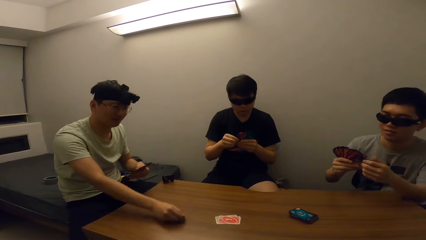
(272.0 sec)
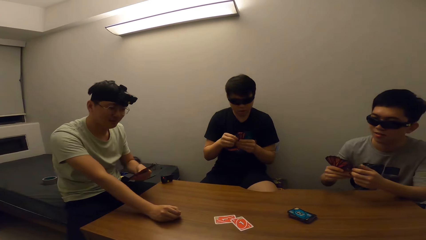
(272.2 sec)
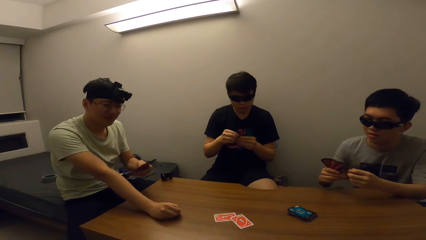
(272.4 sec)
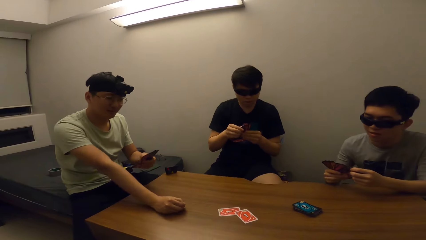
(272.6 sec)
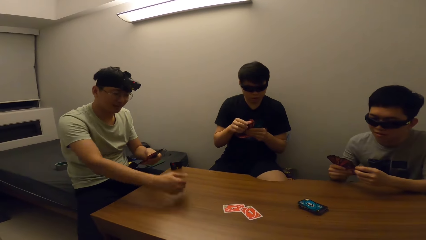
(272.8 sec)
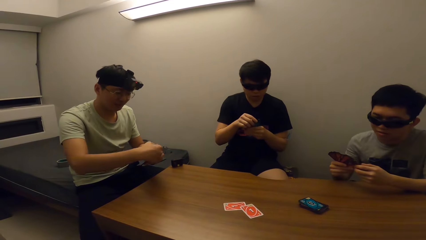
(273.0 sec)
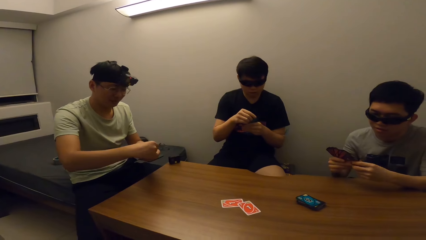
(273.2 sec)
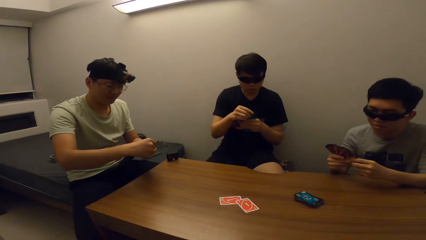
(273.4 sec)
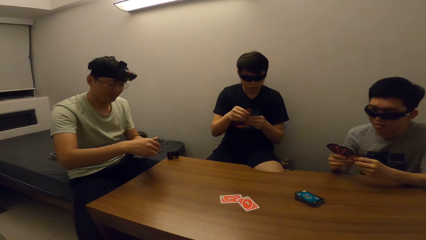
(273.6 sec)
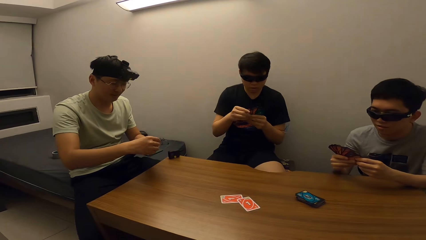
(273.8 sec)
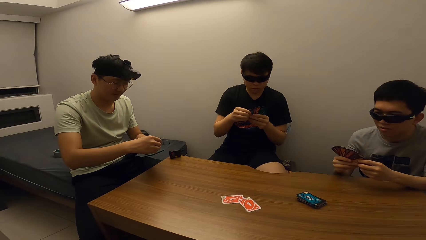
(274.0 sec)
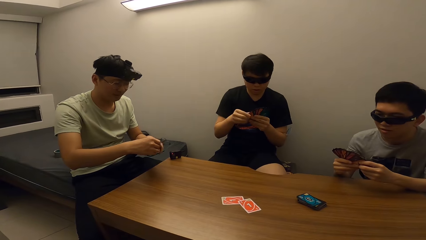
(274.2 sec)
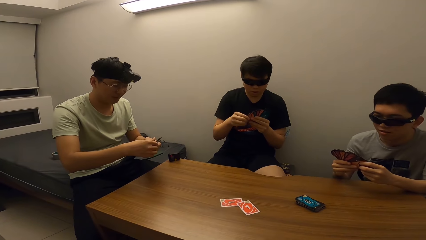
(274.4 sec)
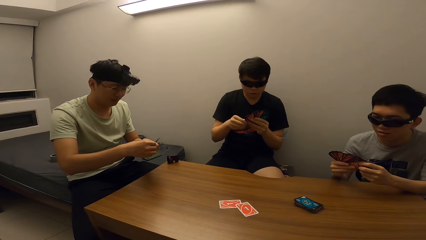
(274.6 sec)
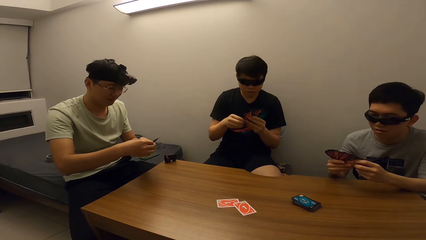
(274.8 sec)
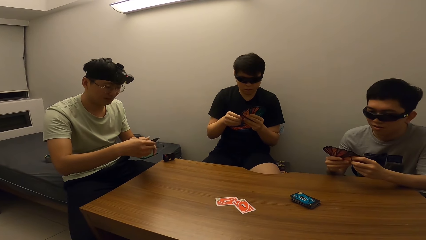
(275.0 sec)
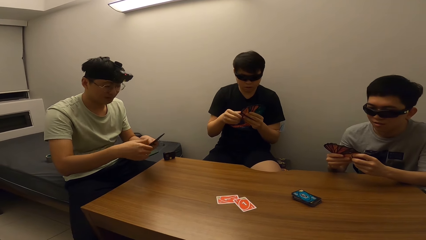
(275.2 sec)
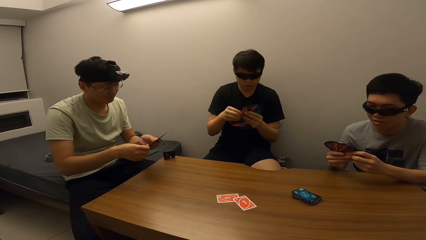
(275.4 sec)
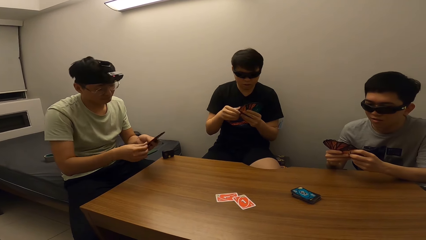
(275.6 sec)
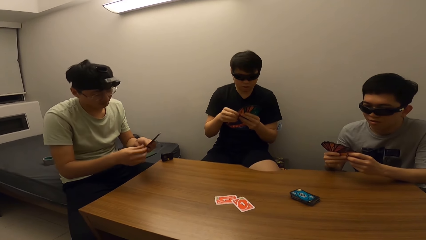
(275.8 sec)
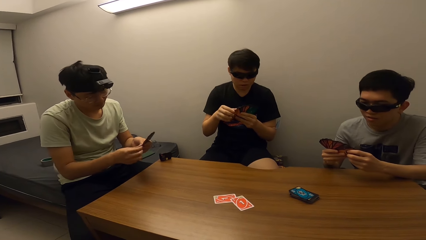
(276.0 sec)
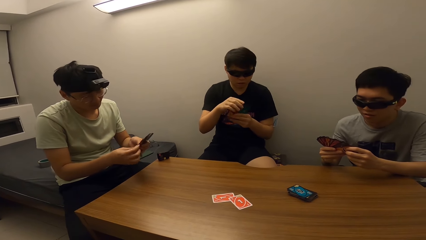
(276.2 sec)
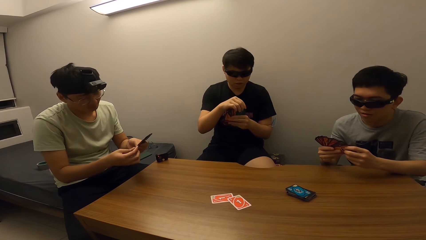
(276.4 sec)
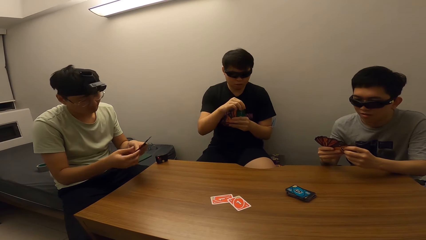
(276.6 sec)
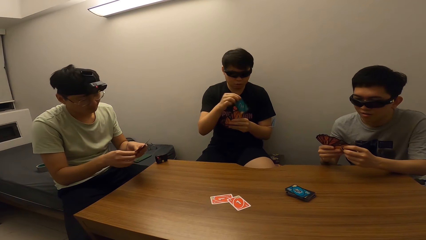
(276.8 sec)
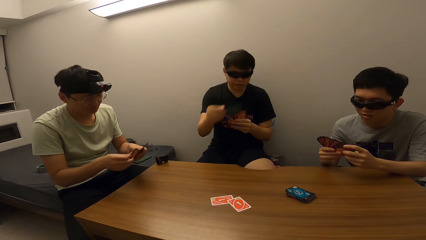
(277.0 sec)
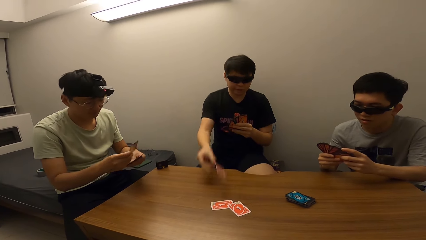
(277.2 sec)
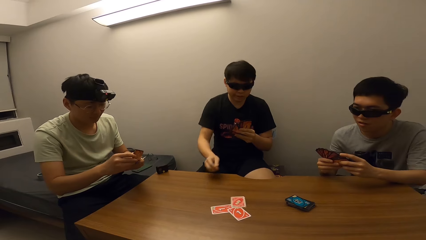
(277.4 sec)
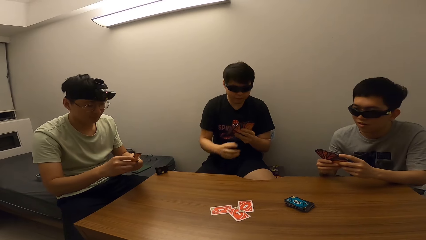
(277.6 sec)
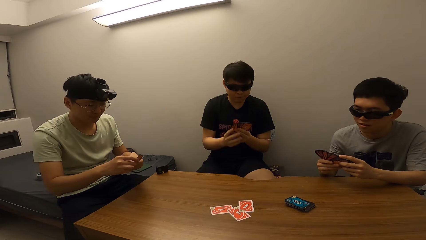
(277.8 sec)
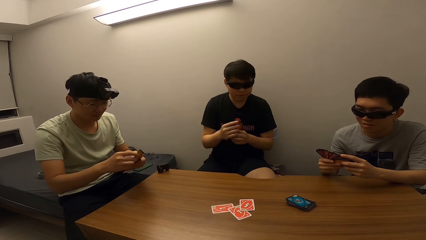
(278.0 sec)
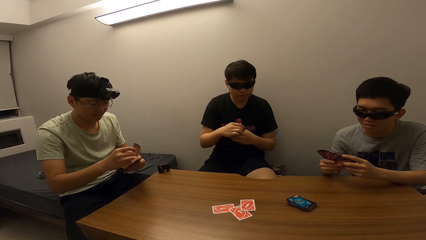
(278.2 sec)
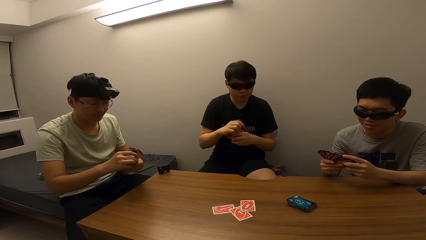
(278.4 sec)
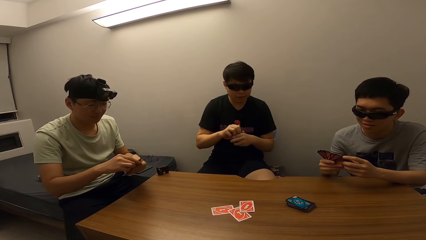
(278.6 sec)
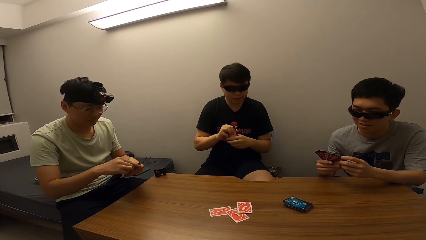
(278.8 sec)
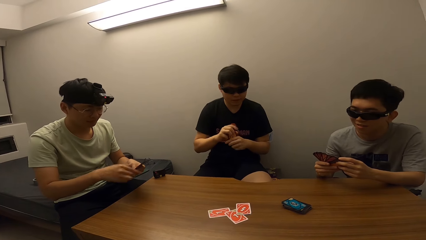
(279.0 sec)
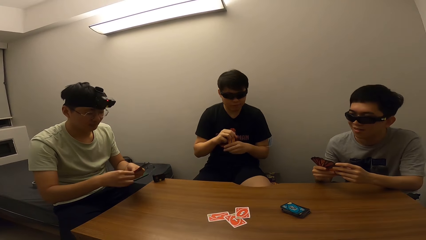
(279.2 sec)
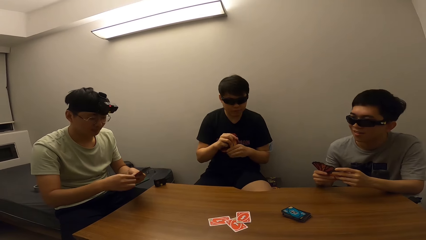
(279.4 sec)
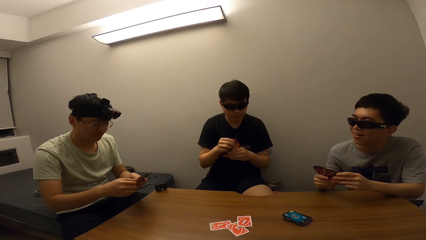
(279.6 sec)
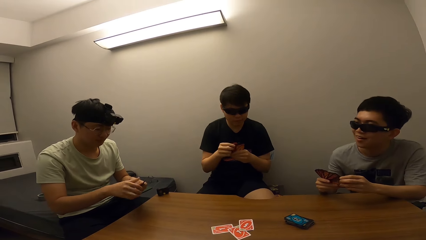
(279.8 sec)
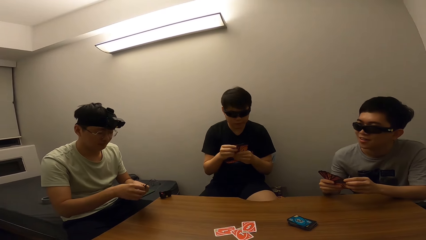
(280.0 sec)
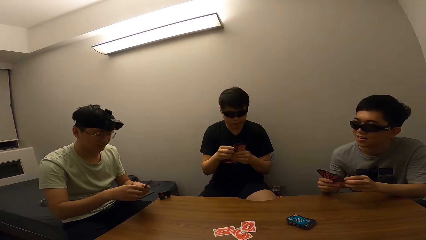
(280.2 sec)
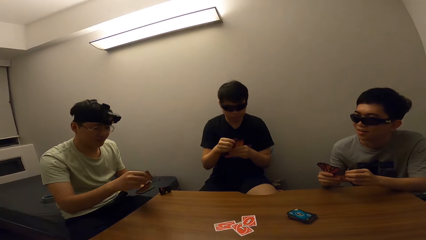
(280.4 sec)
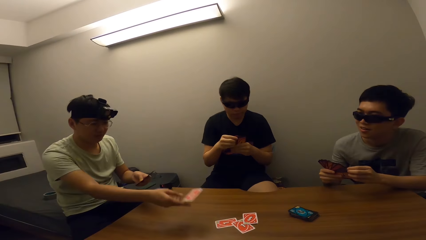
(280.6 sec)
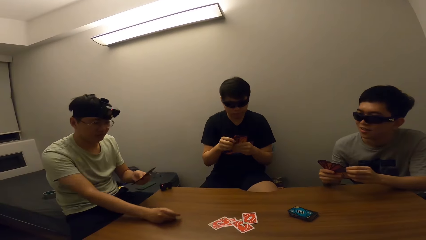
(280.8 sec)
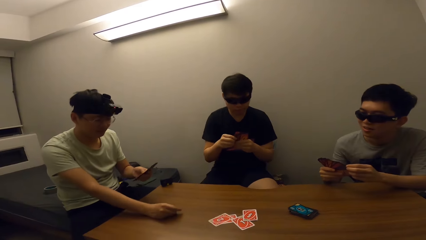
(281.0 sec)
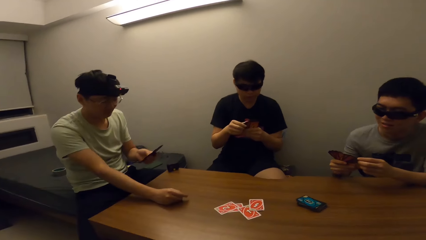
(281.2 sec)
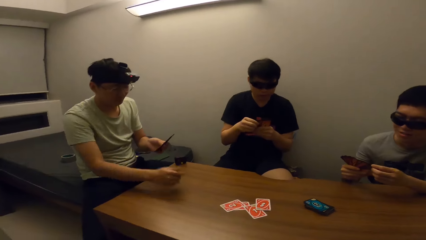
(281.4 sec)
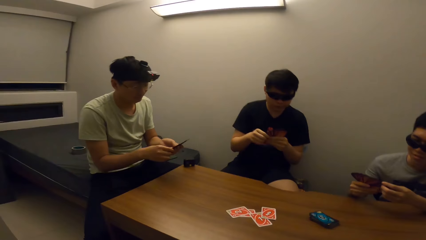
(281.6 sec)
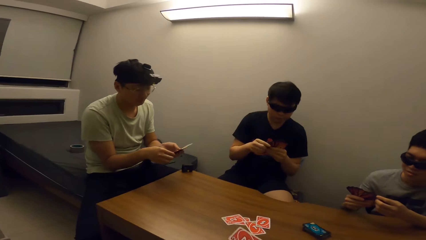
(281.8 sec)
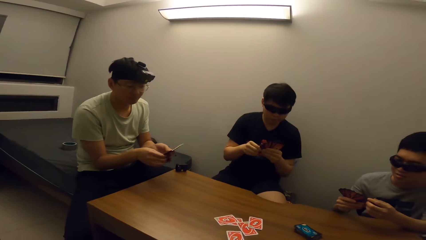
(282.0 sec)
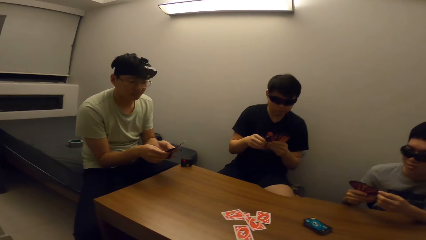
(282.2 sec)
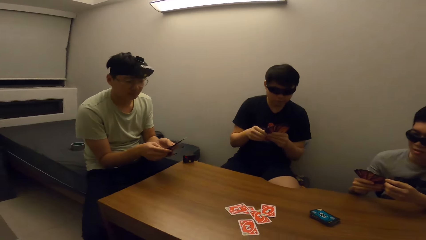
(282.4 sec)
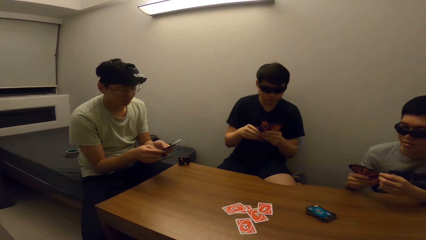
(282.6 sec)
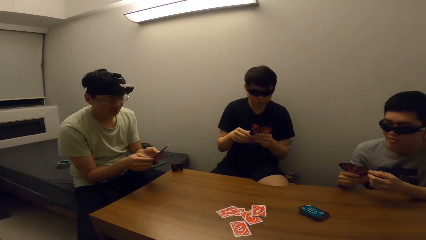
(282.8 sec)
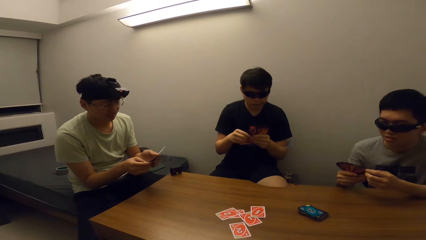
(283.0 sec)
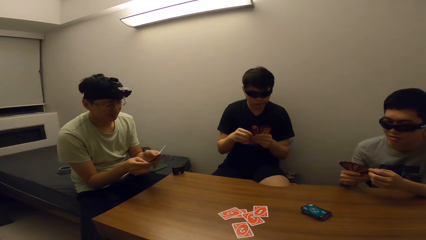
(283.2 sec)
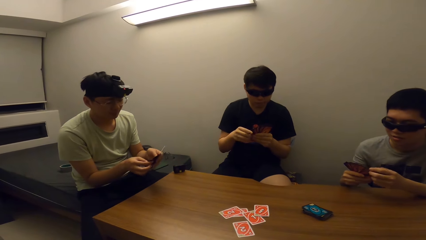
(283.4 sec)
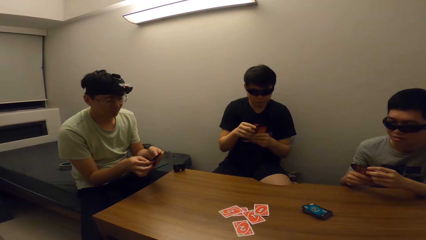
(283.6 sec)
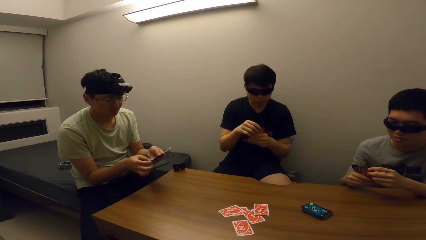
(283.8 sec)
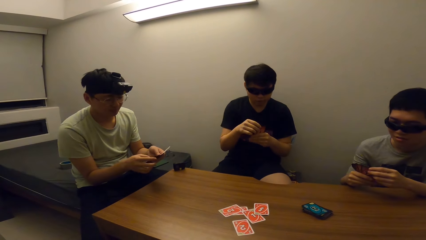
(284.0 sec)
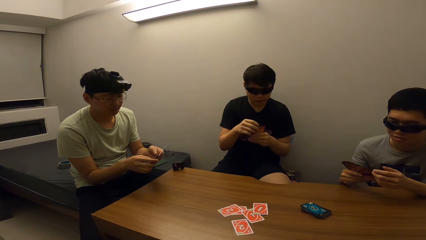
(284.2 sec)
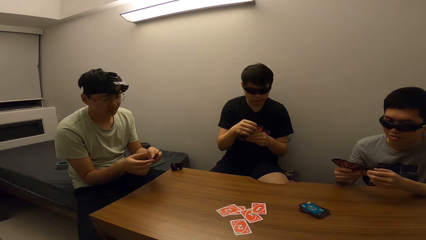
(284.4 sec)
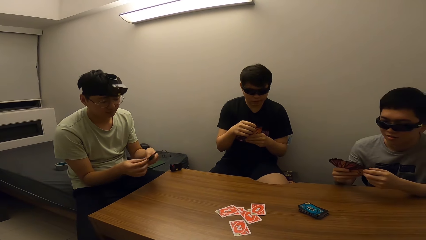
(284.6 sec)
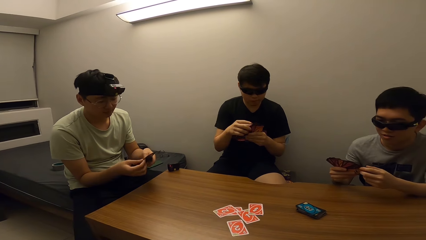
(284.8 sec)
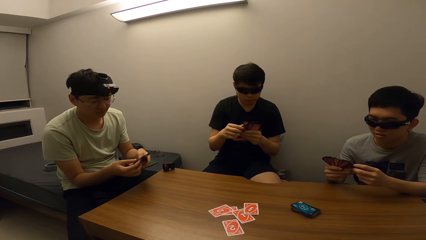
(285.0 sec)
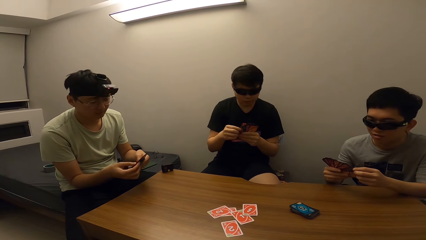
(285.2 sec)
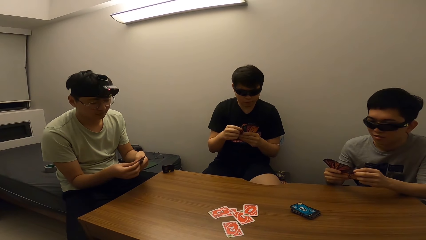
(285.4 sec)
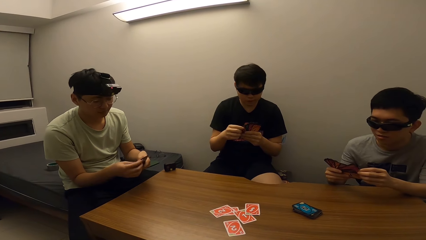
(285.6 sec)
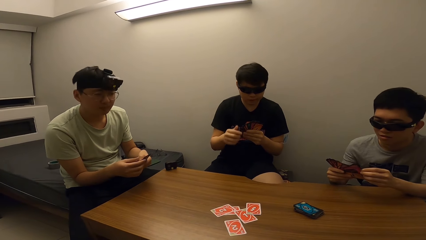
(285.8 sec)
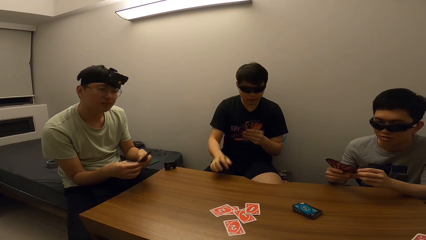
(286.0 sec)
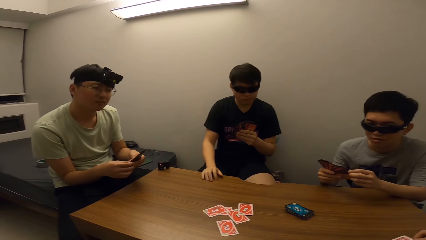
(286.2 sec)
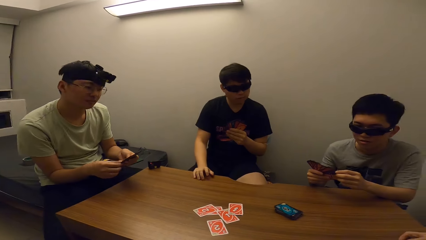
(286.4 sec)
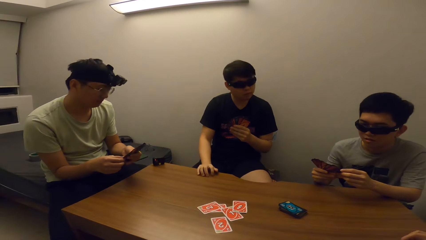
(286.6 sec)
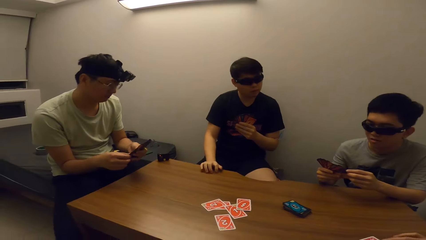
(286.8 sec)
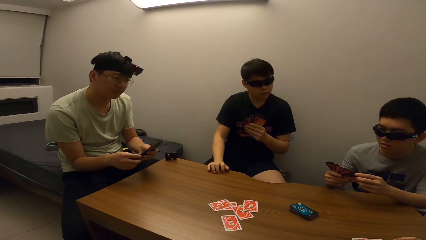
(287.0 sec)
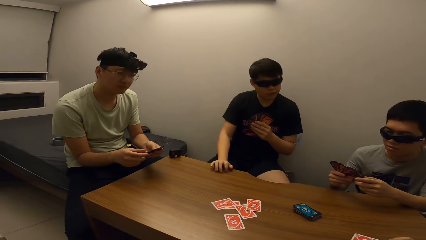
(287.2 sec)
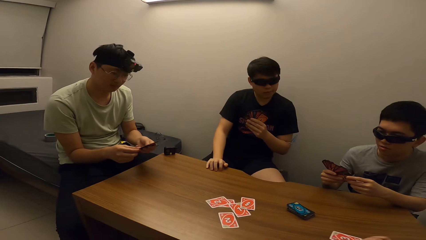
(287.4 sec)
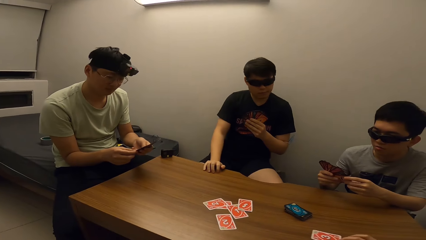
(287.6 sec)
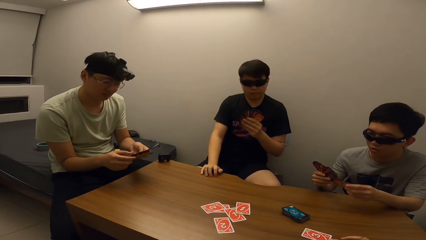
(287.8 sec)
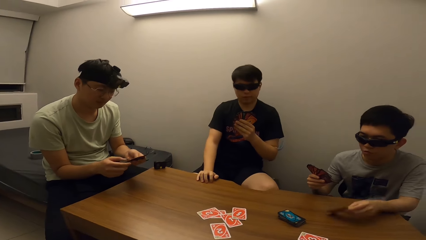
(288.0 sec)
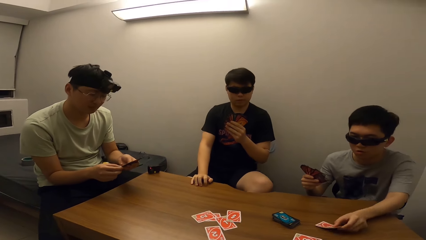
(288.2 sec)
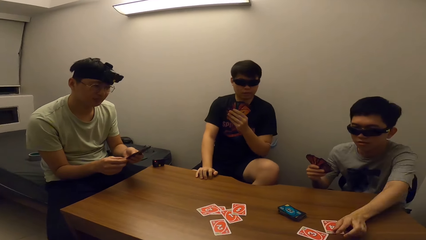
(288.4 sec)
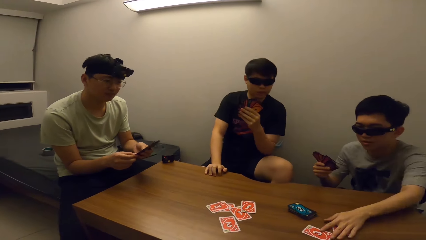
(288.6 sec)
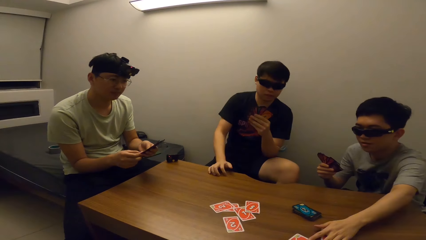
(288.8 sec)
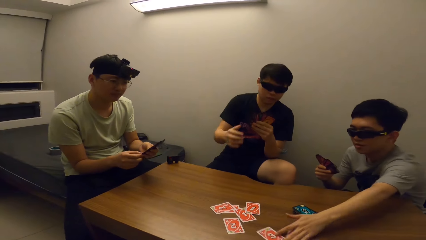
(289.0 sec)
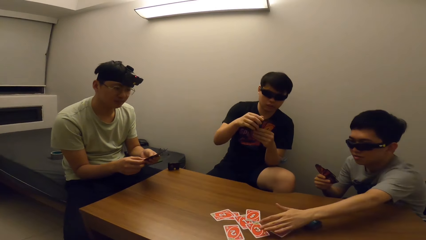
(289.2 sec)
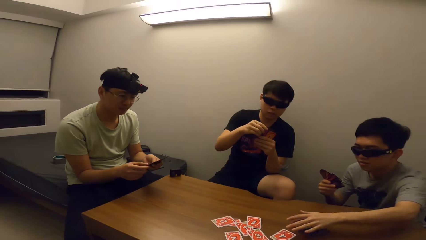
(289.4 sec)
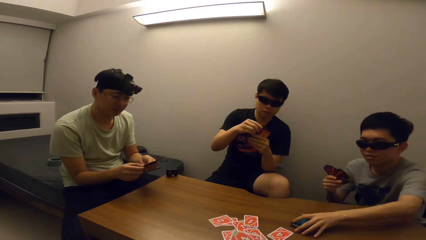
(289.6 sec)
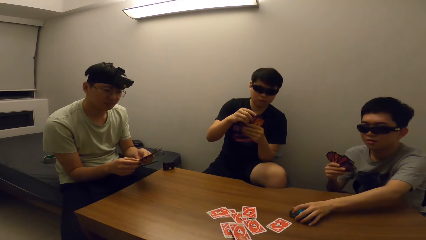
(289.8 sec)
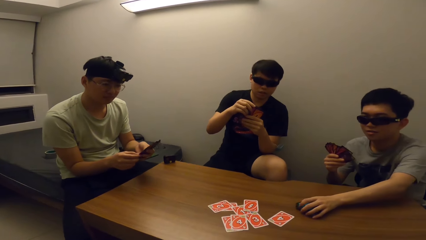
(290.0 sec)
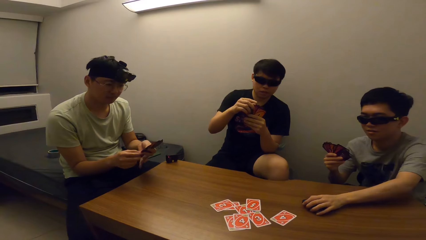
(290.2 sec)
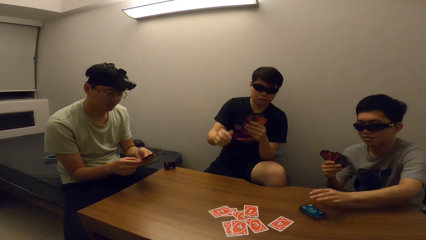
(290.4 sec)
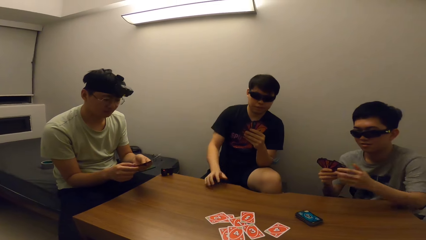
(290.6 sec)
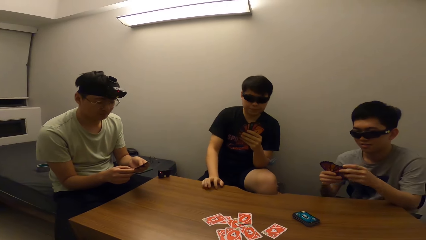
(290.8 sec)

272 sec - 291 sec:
A man places cards on the table. Another man places a card on the table. The first man places a card on the table. A third man touches the table. The camera wearer stares at a fourth man. A fifth man drops cards on the table. A sixth man places a card on the table.
